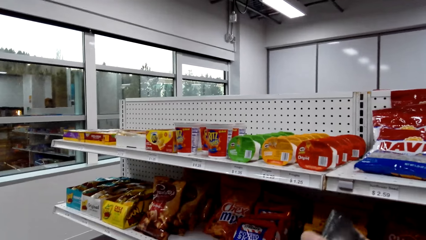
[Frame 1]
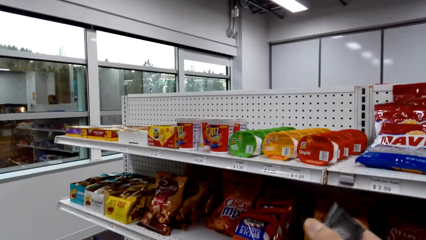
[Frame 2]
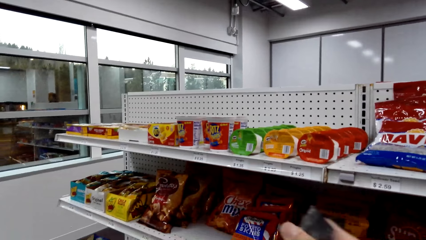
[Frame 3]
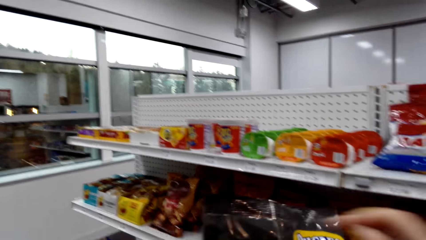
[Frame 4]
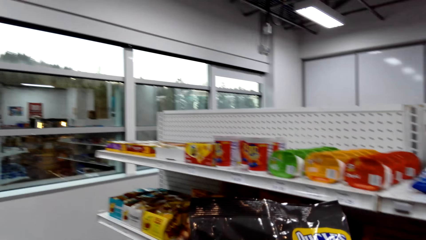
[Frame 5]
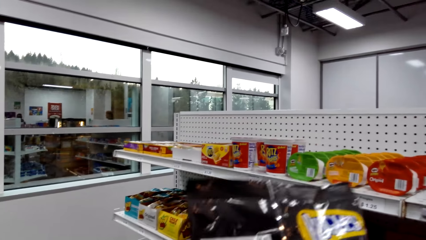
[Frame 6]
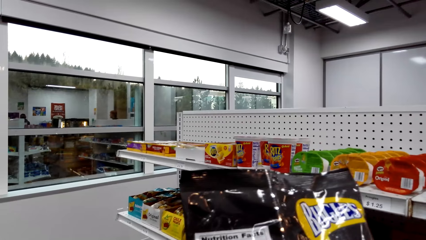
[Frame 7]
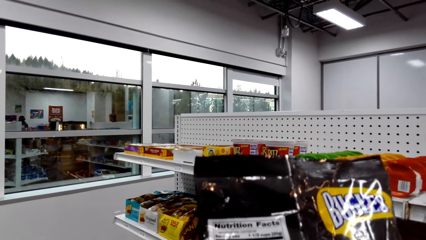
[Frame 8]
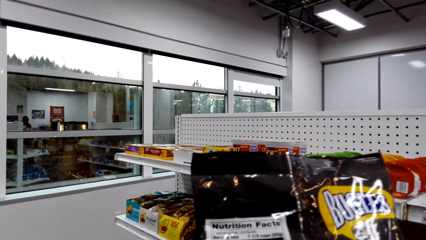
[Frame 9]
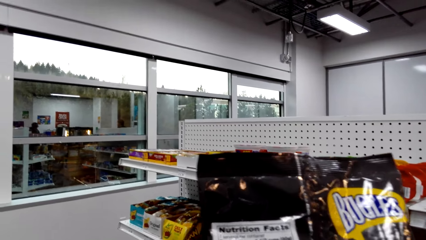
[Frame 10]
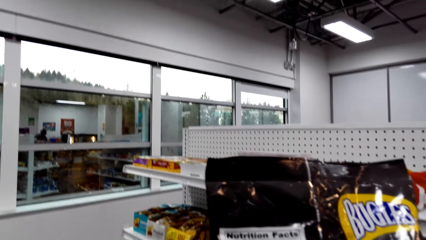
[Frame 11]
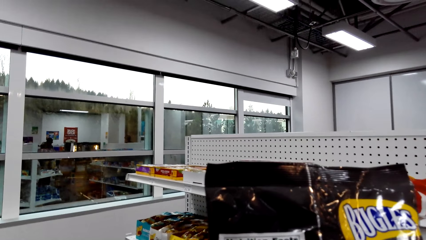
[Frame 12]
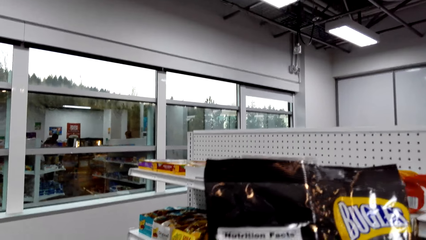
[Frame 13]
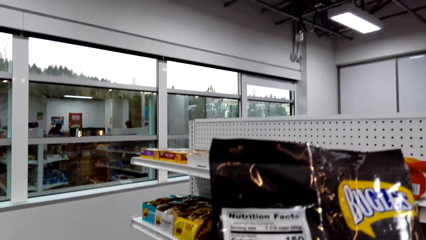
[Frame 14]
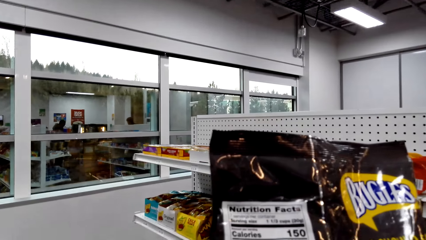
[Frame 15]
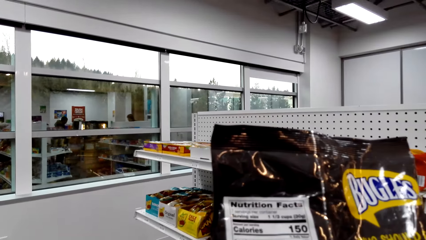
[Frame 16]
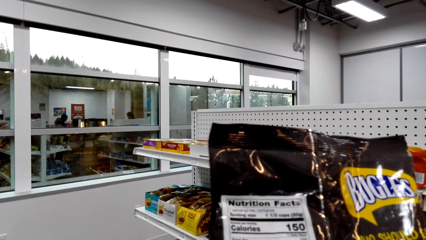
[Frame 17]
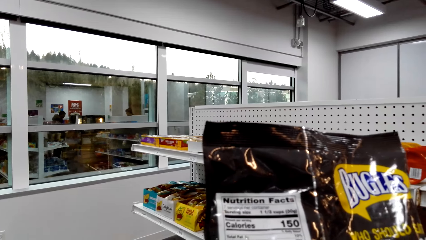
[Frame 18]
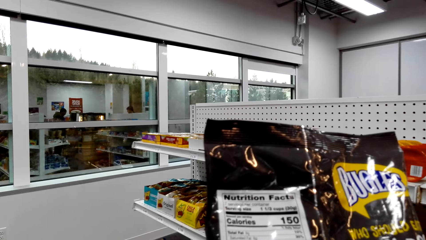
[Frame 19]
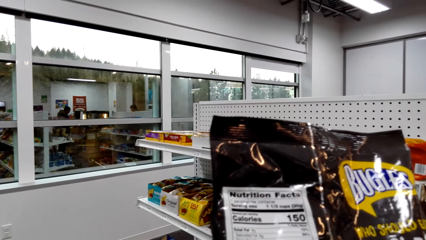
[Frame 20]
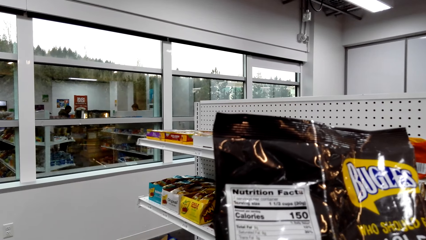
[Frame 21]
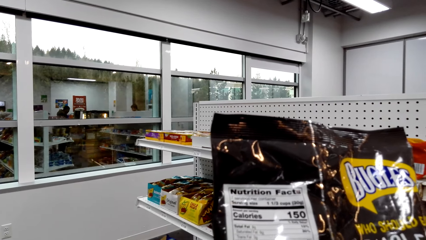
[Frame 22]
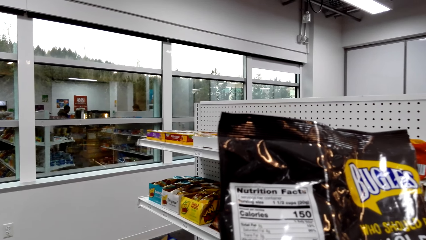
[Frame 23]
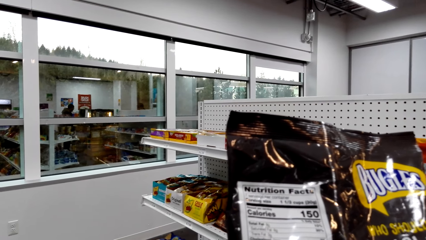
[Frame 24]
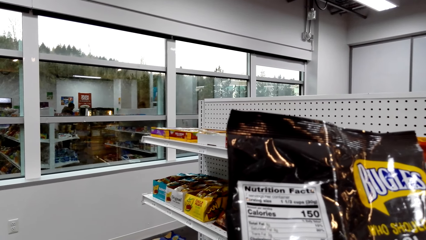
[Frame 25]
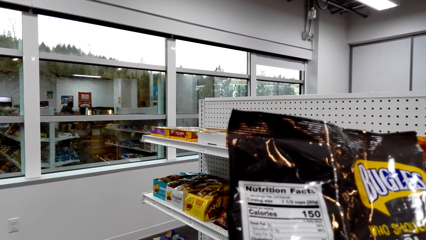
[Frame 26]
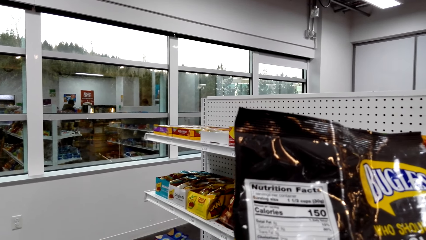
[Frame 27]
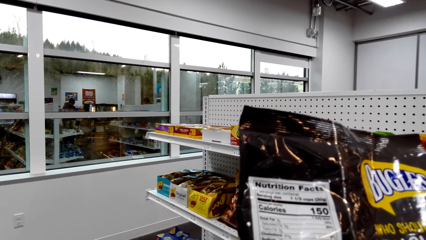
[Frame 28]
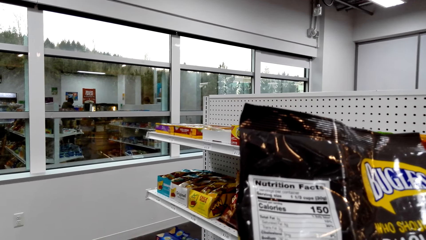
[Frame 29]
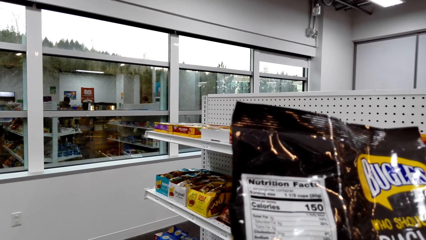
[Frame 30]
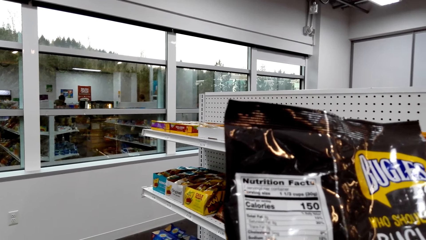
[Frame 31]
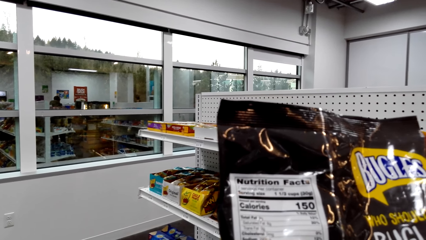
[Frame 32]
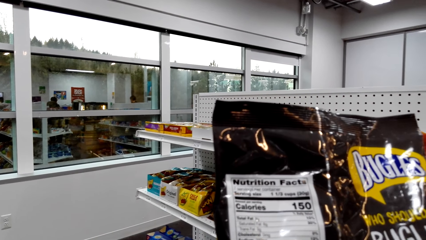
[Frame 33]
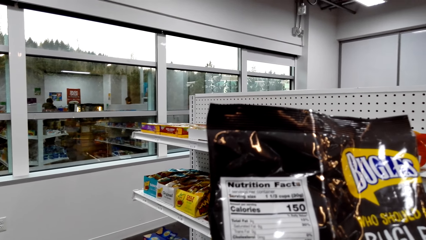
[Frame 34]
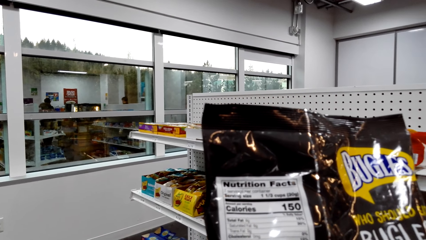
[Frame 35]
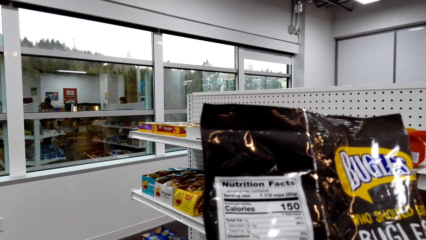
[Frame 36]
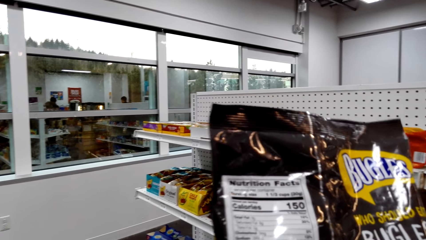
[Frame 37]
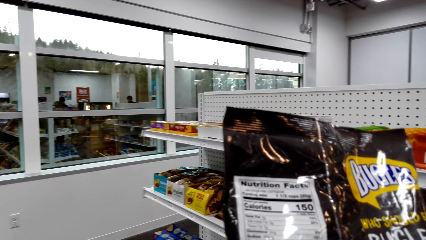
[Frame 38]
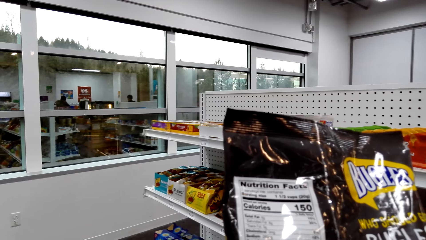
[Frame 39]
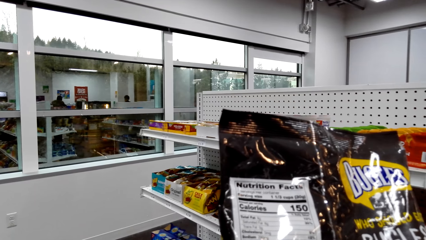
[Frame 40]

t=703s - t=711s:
The camera wearer looks at a packet of Bugles chips. They pick up the Bugles.

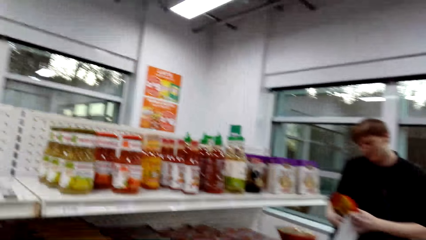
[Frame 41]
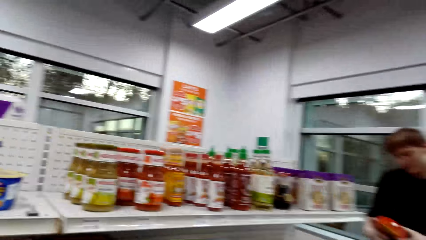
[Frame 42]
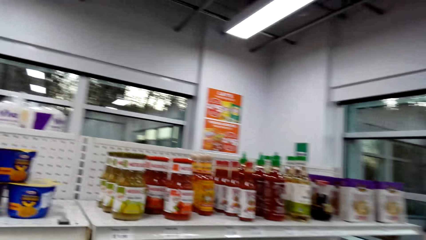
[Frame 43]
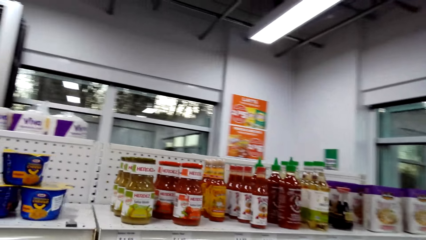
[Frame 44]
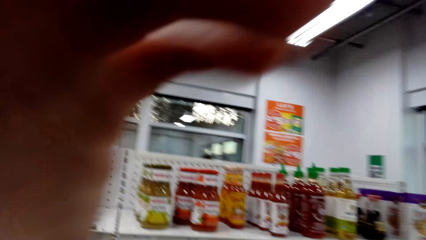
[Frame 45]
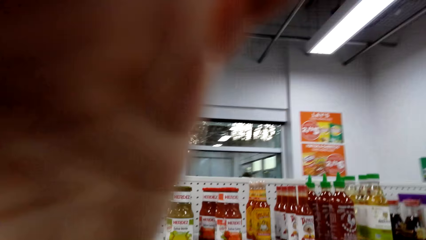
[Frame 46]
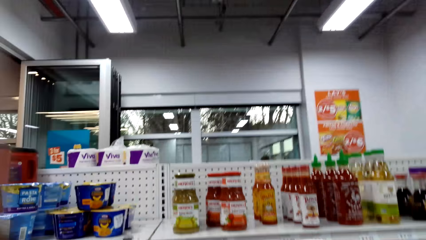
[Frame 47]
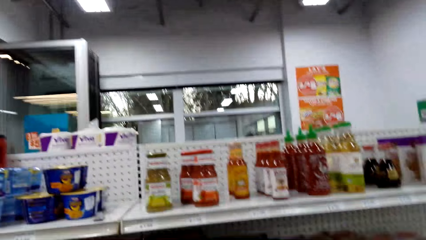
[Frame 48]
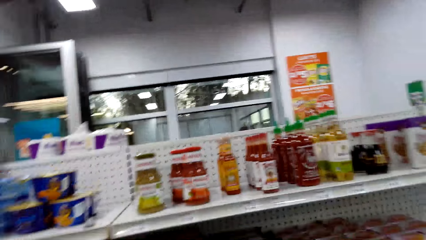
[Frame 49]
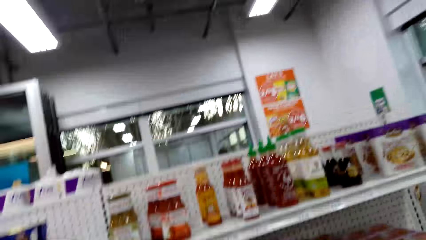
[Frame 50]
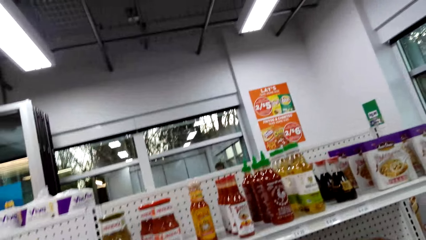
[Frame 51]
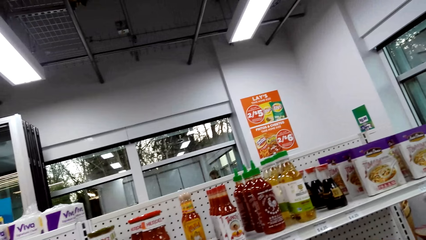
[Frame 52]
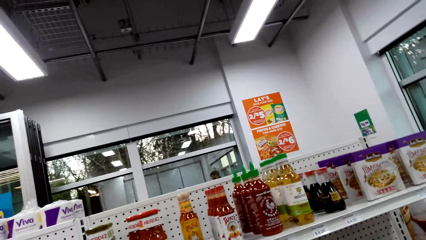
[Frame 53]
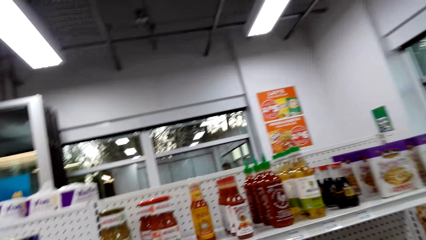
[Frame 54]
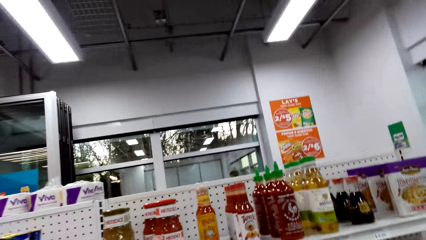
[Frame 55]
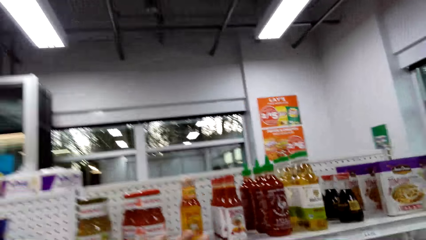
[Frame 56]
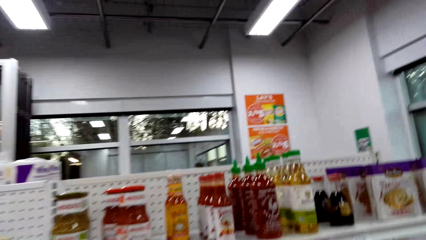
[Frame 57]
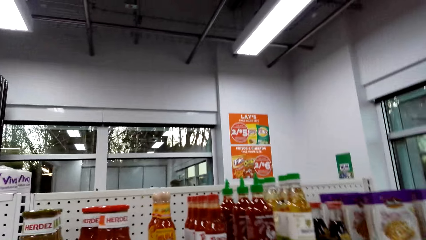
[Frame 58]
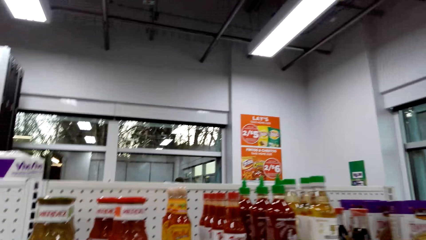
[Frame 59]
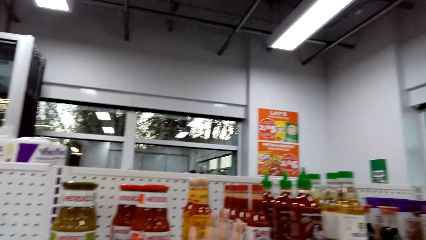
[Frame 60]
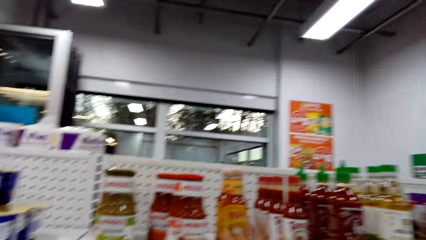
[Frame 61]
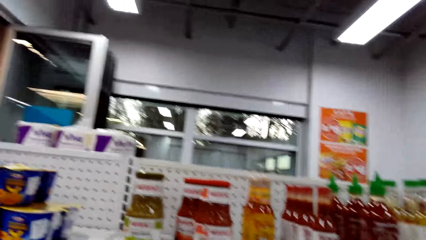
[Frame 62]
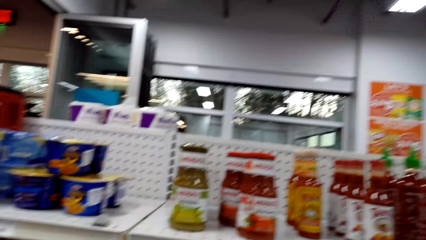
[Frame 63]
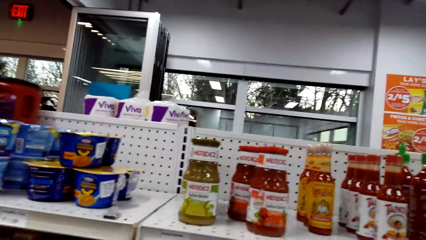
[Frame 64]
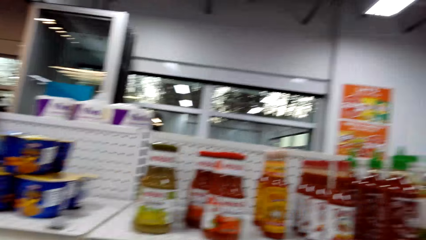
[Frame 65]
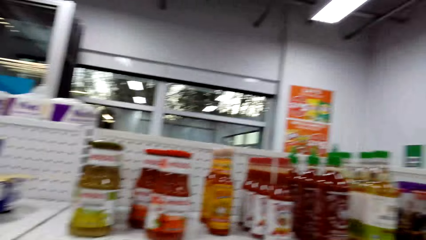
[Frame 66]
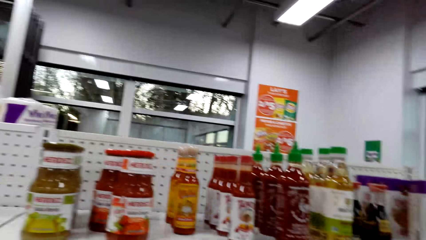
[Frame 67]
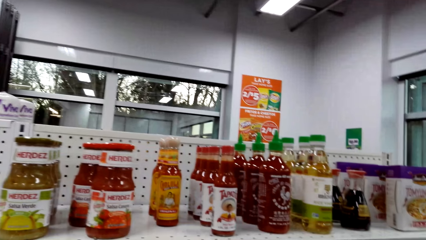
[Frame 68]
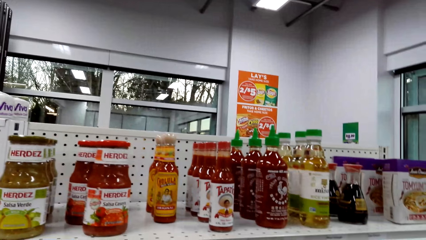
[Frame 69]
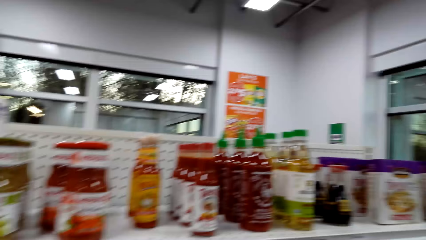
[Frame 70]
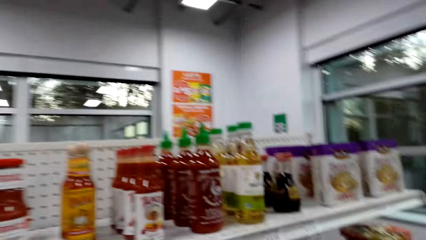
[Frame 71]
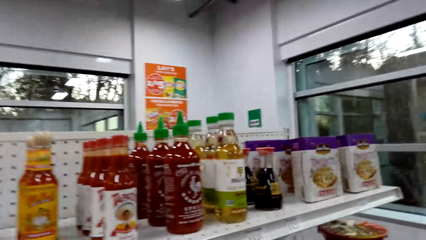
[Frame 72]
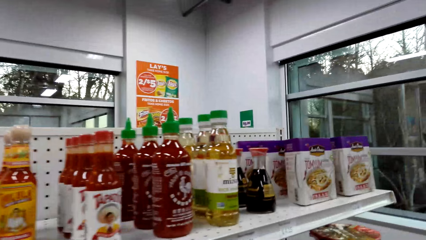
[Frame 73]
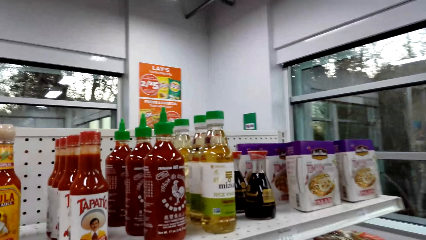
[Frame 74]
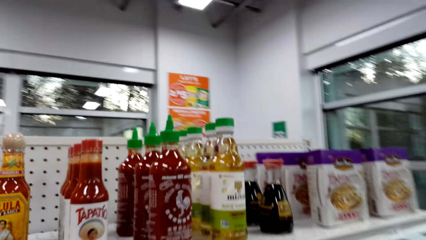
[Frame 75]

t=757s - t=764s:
The camera wearer adjusts the camera.
